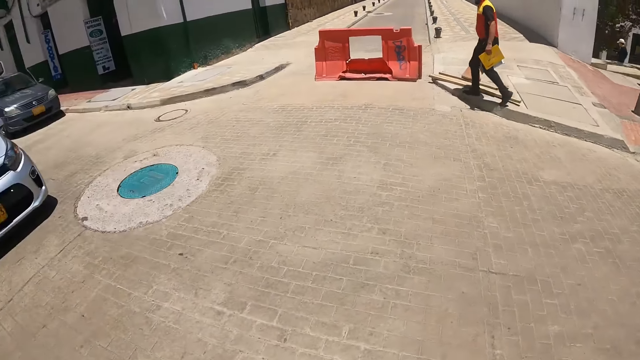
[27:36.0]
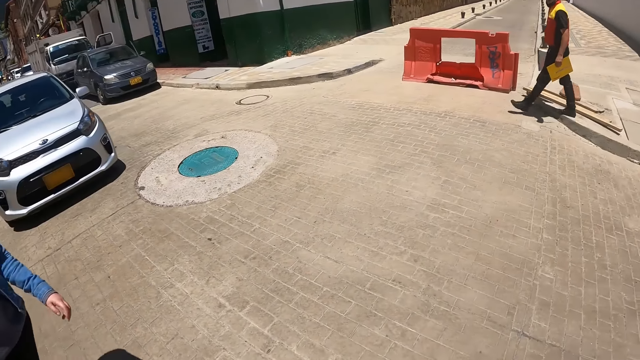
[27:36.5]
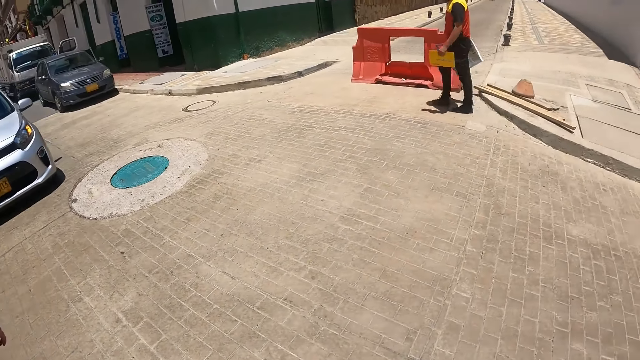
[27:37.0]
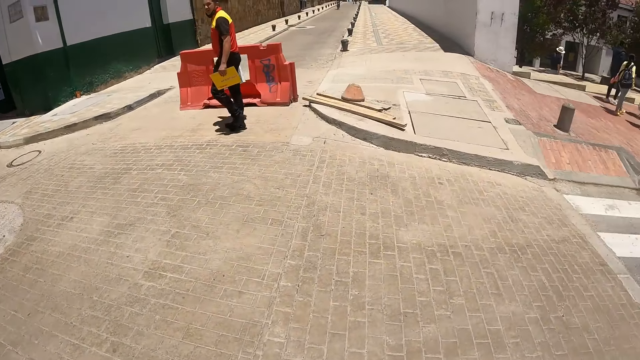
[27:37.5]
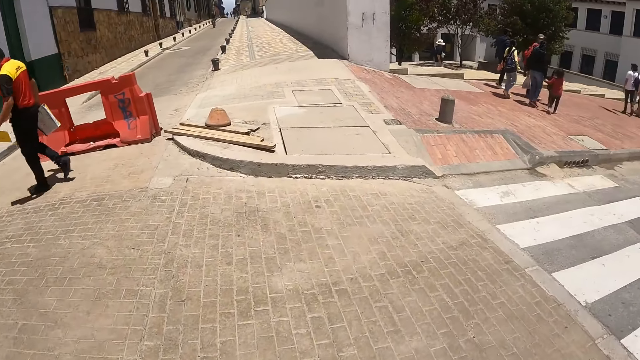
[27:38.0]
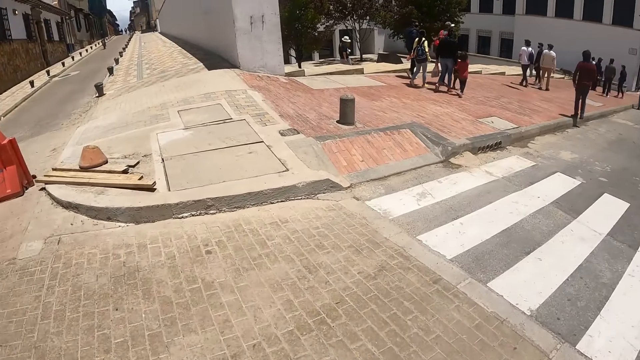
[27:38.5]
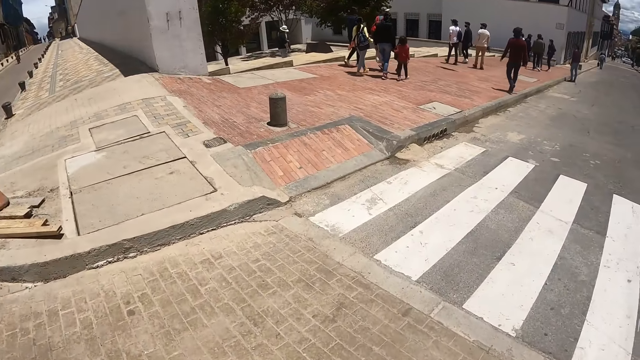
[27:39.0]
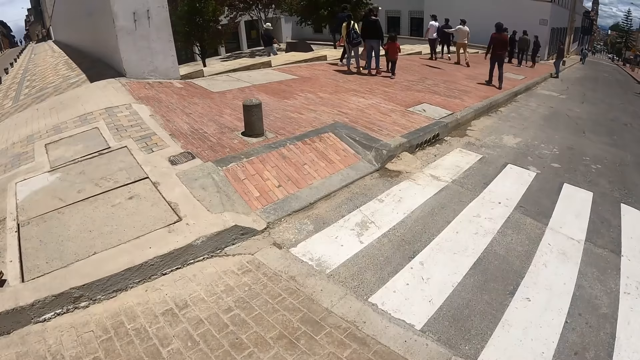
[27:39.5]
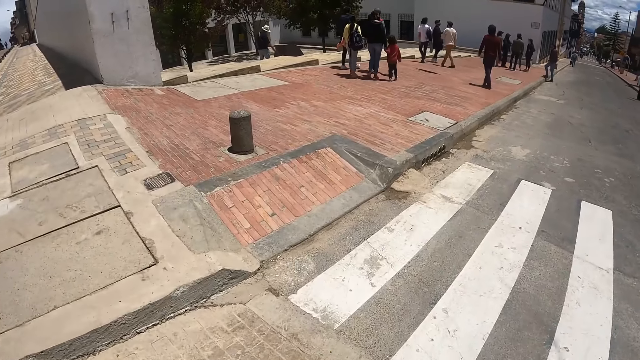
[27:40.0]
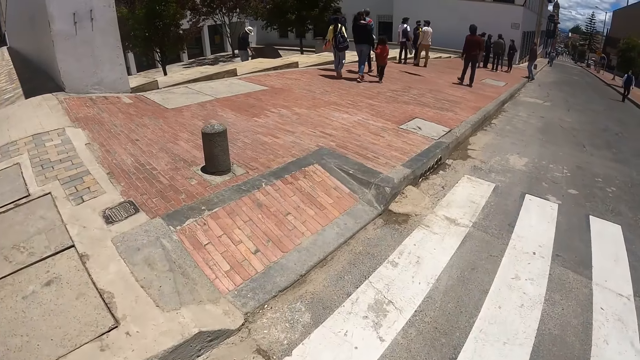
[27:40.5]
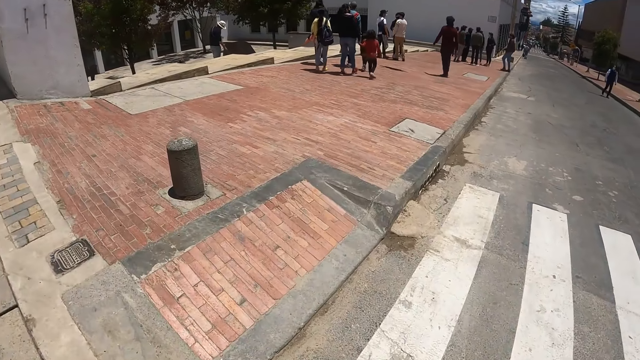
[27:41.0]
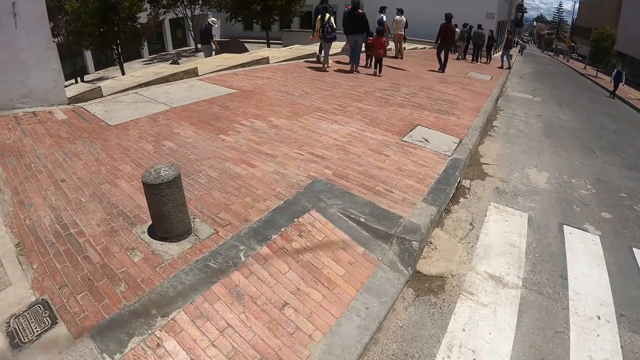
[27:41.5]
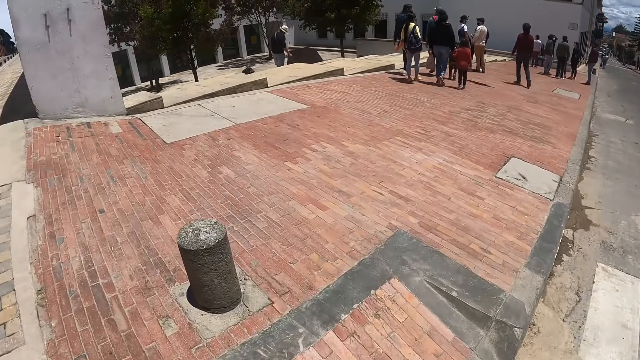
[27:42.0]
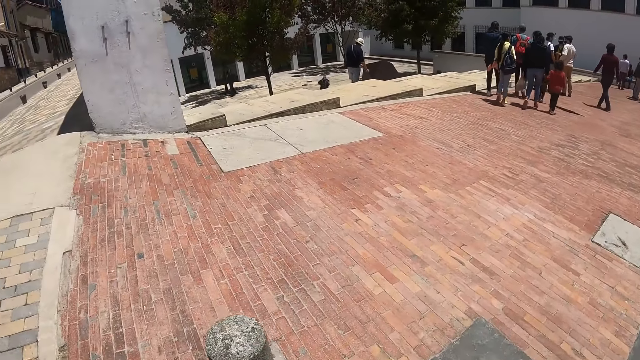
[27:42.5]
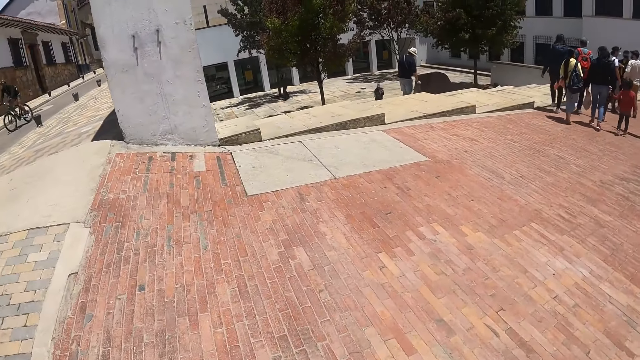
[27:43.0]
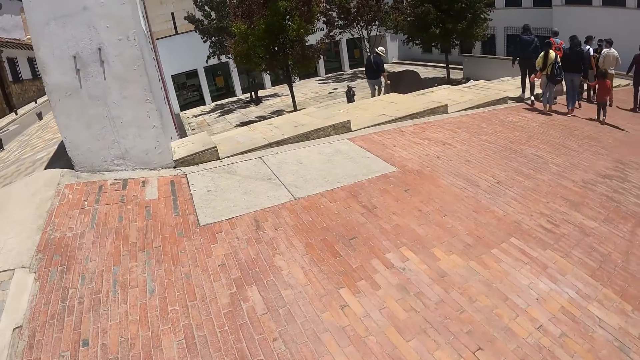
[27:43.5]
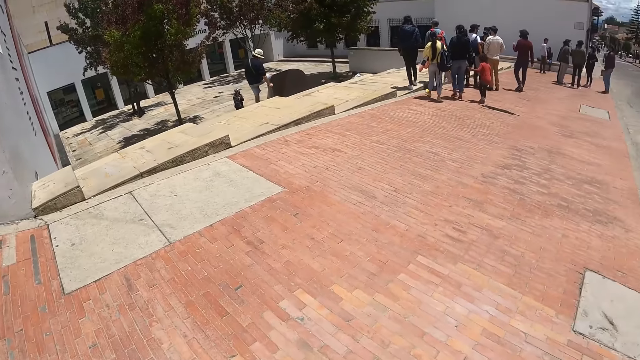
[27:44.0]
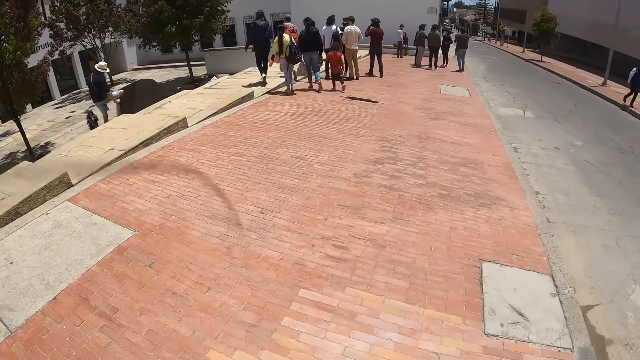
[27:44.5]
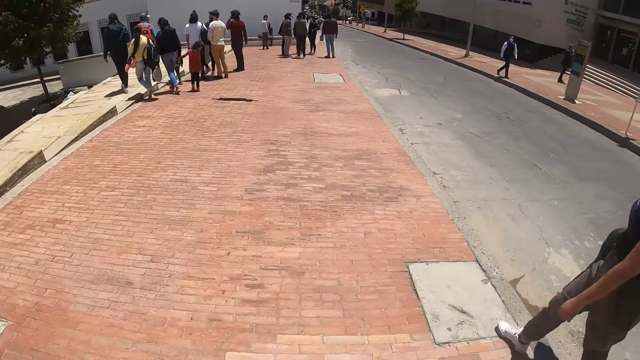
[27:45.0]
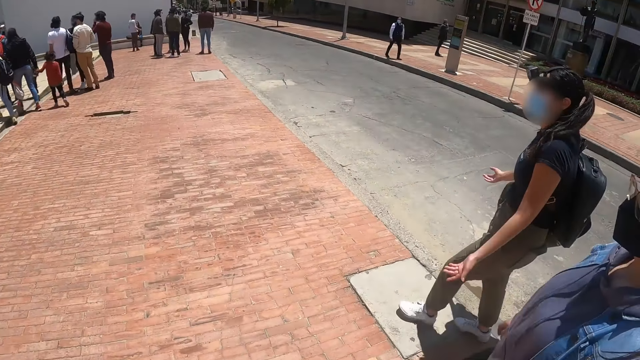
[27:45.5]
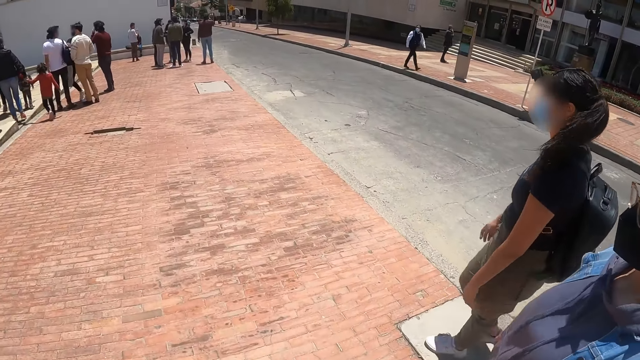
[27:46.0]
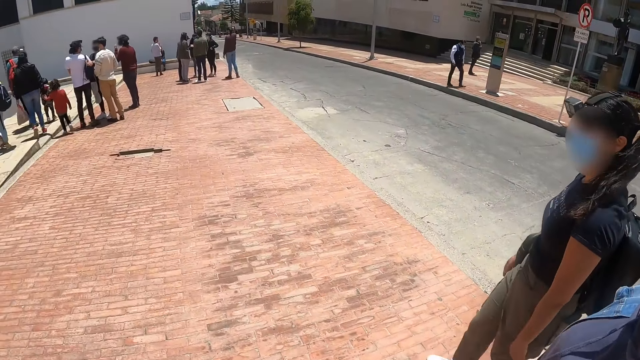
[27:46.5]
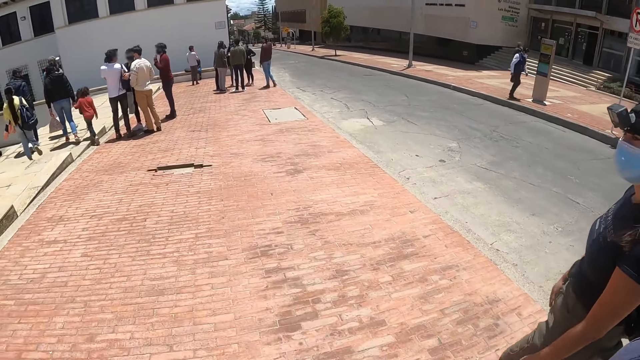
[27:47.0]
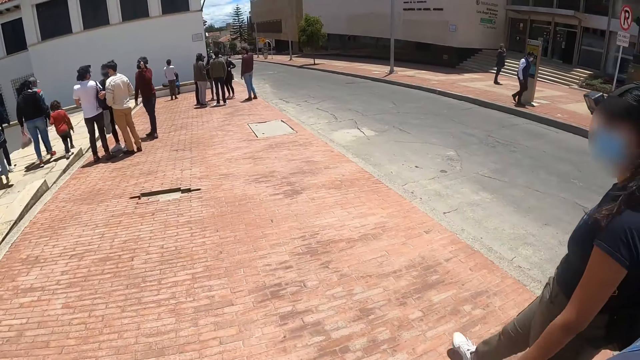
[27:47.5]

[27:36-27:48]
The camera wearer walks along the street path walk.

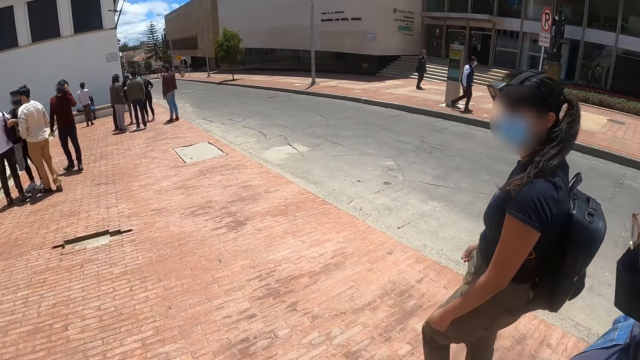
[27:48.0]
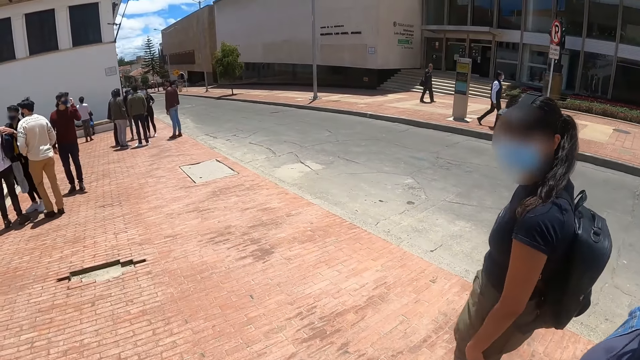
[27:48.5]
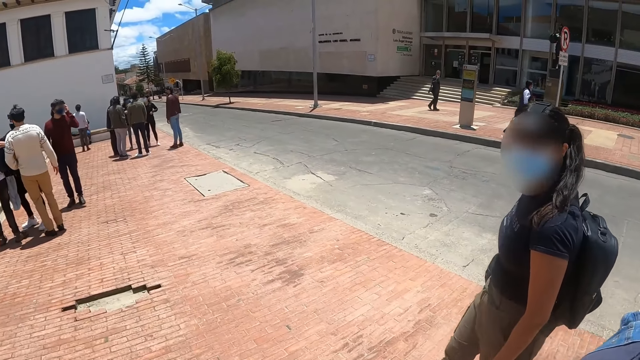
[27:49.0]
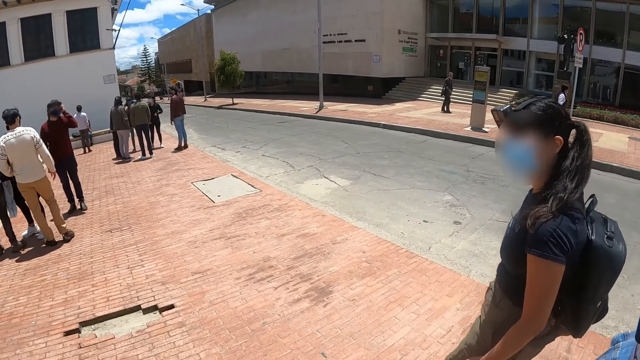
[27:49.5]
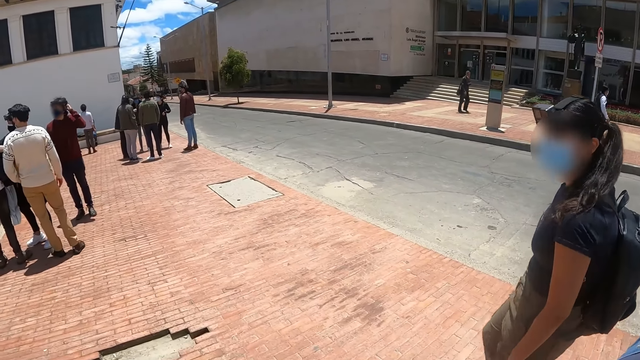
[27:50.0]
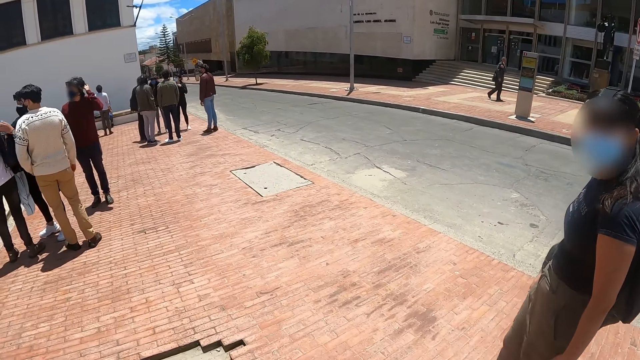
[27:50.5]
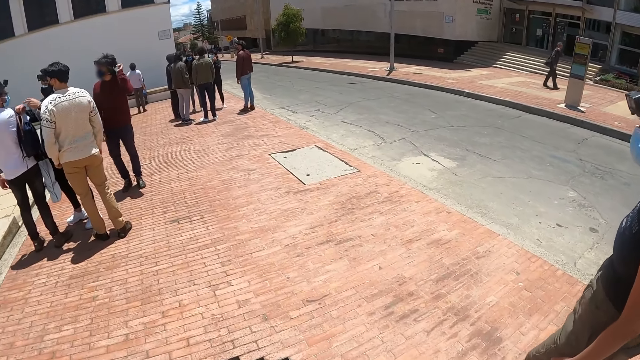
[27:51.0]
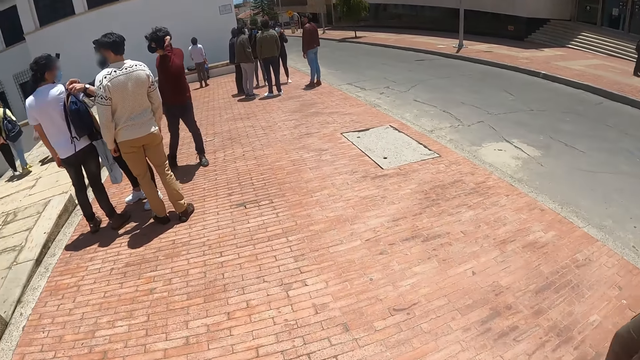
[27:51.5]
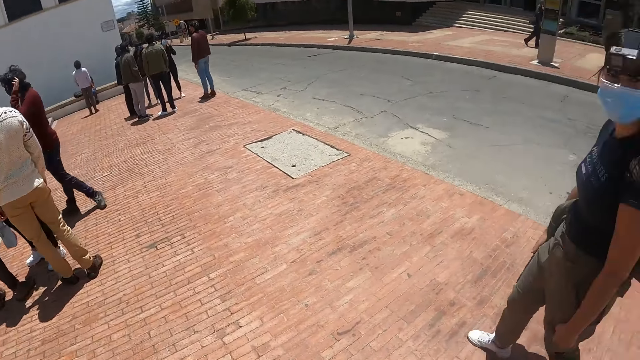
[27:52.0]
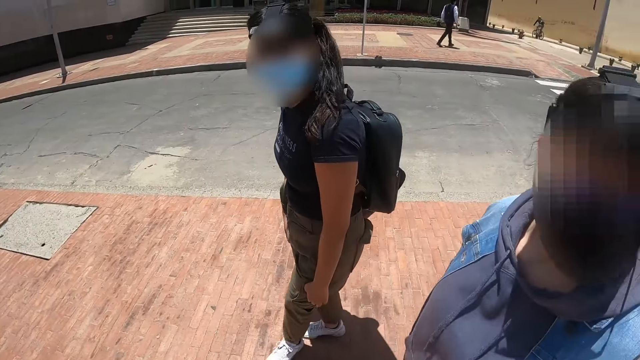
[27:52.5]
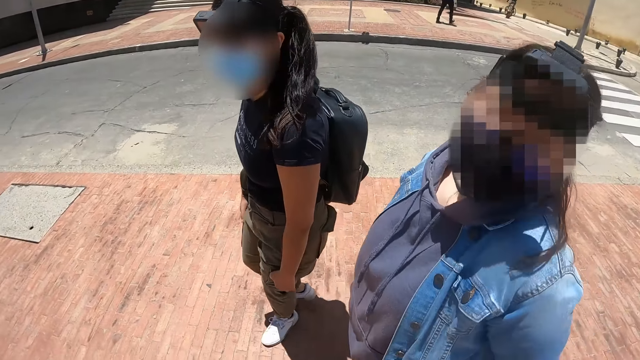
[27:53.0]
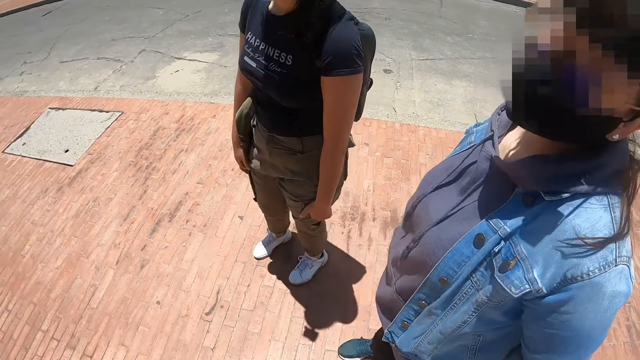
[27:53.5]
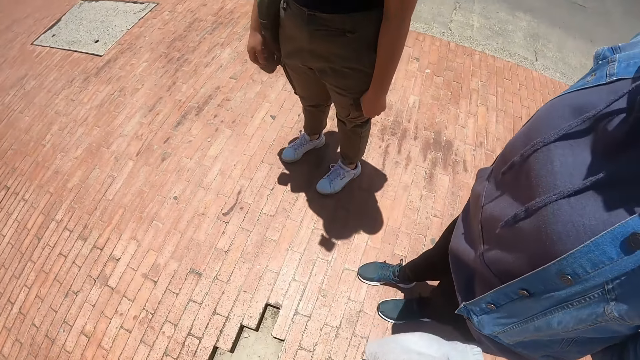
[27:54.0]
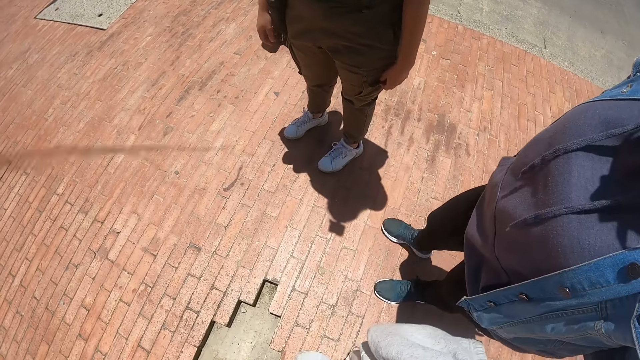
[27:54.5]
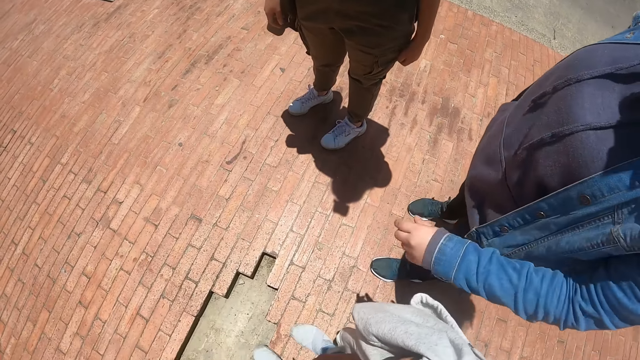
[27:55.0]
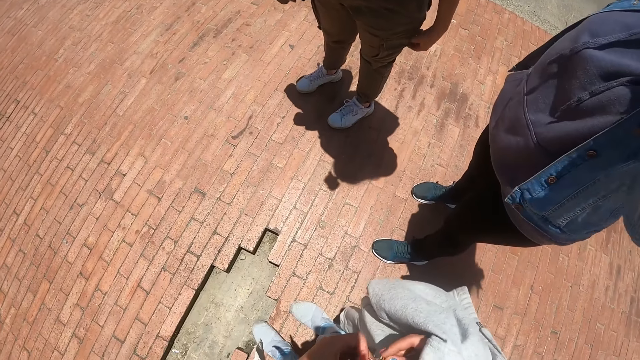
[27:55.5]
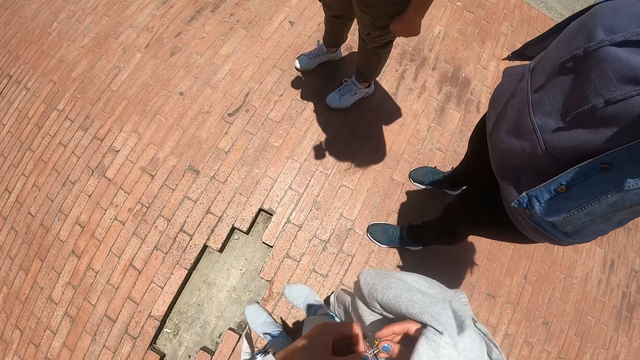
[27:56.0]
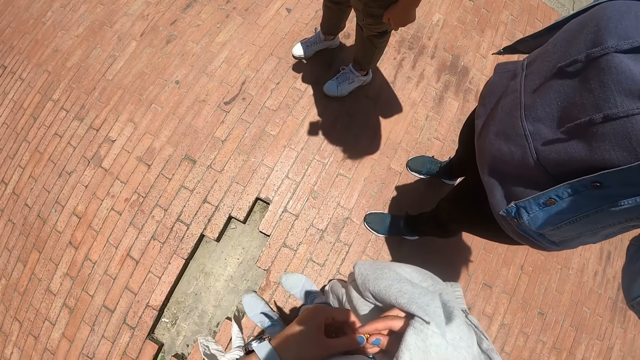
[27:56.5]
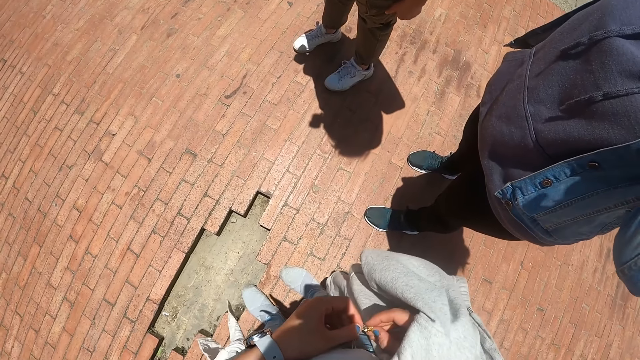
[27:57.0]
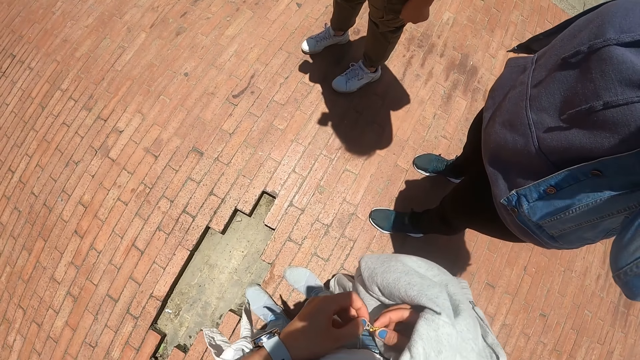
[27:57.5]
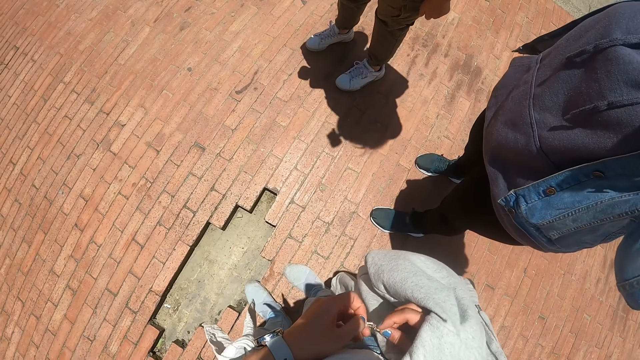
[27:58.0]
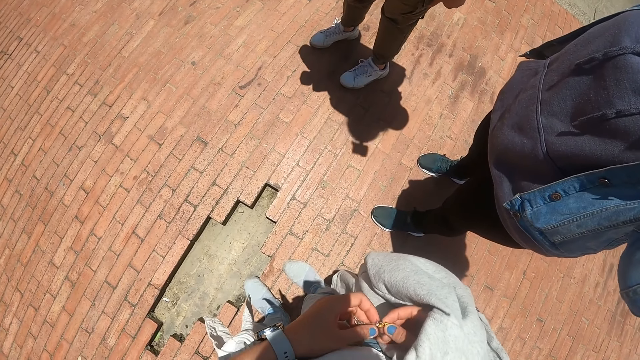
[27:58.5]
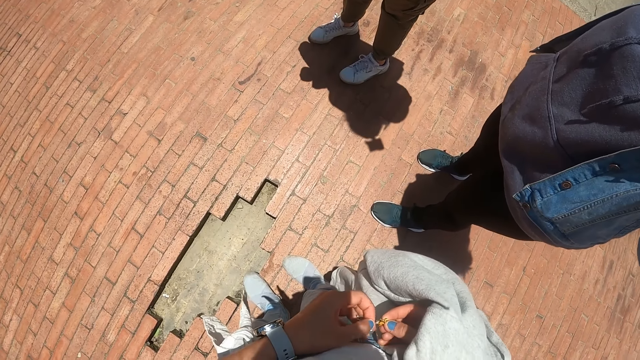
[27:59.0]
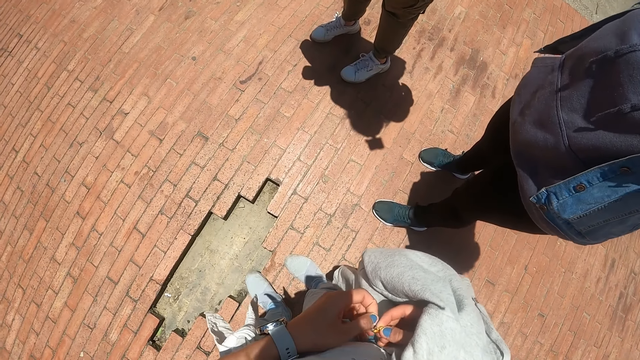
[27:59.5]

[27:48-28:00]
The camera wearer interacts with a person. They stop by the road. They look down.
